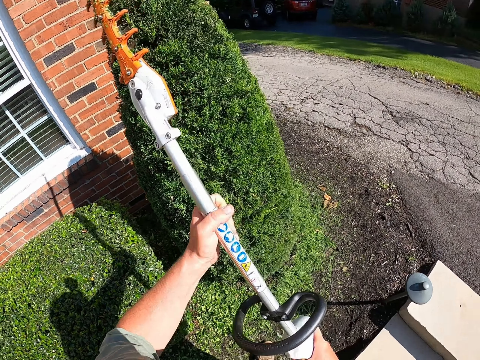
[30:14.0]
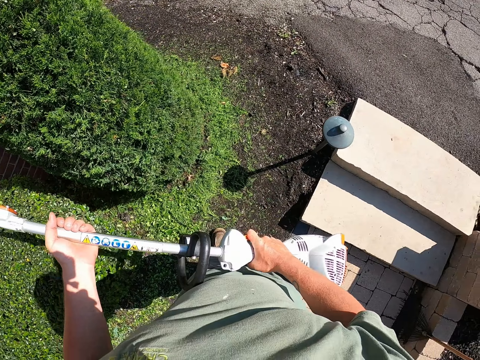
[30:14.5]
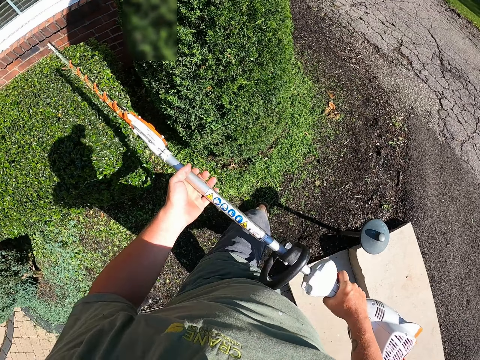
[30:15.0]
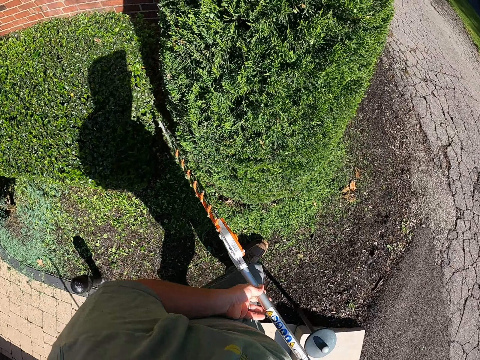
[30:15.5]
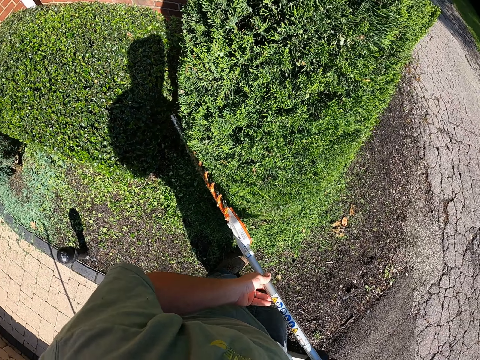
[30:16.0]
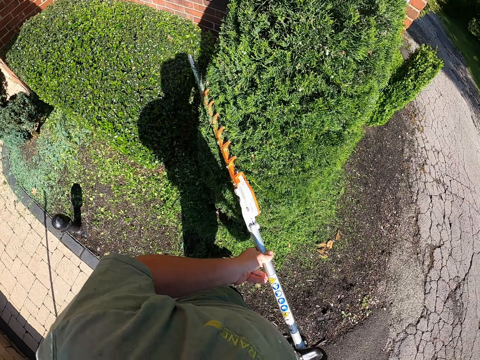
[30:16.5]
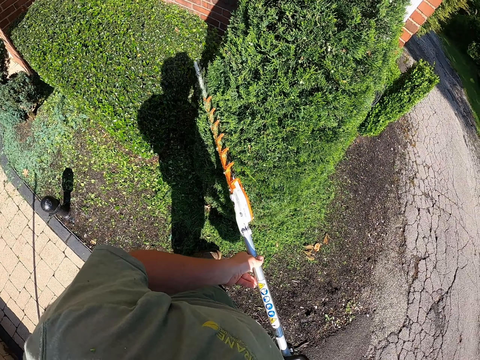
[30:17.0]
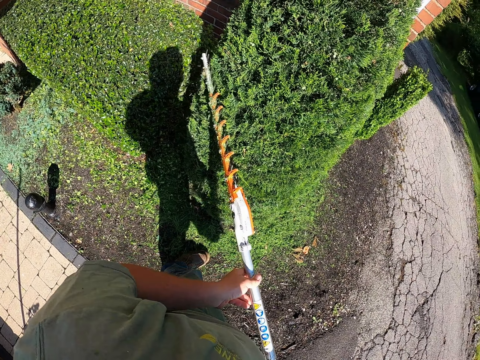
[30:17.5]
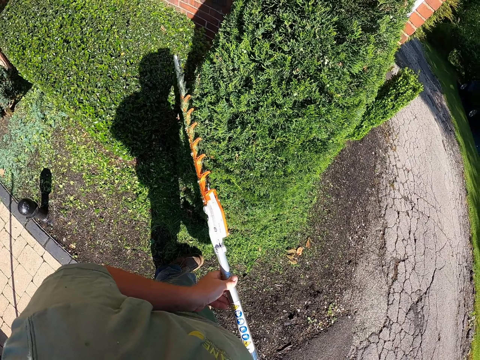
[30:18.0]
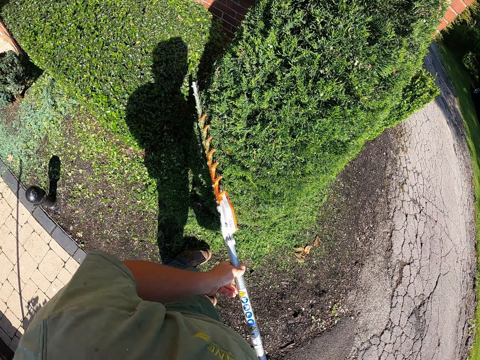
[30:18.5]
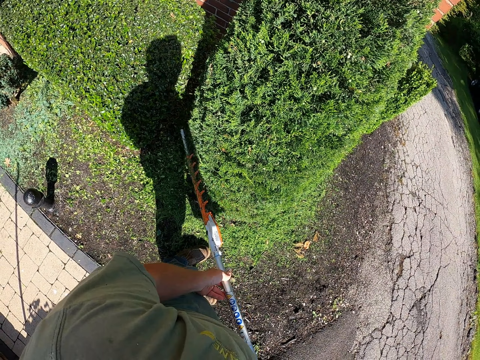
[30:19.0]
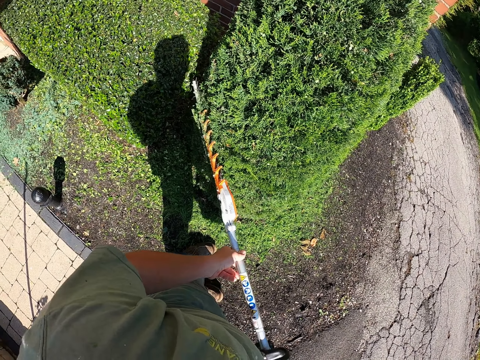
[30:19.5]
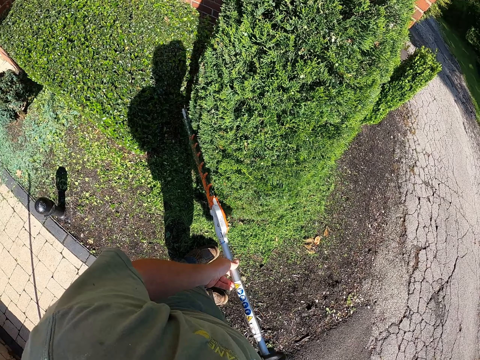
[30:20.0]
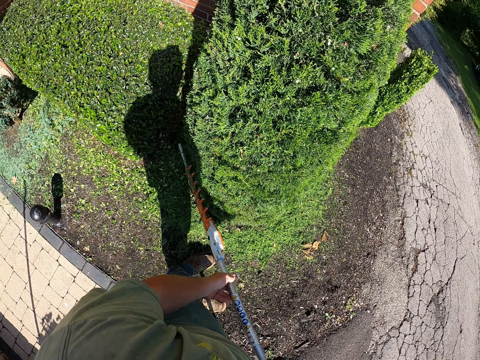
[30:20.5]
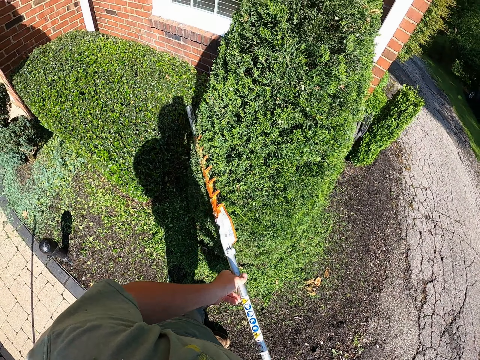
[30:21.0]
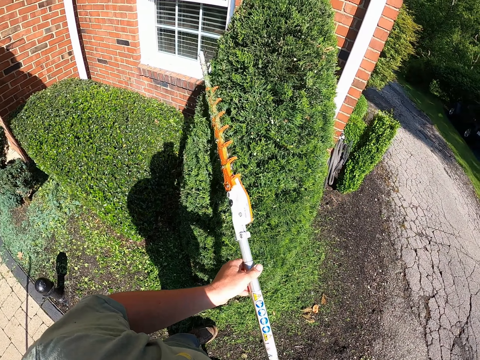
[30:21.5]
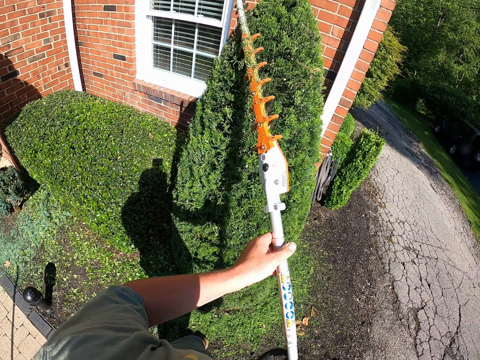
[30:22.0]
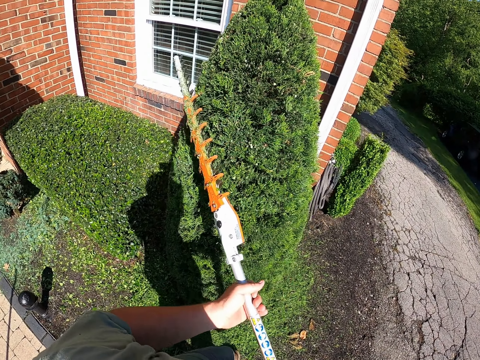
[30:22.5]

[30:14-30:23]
The camera wearer trims the flower. They walk.

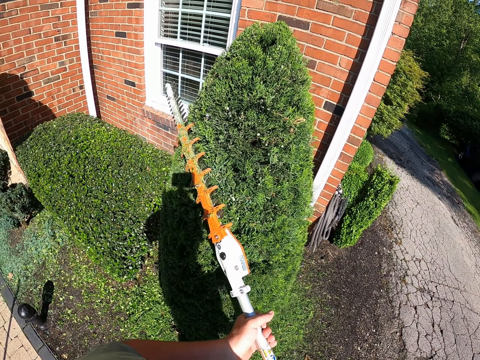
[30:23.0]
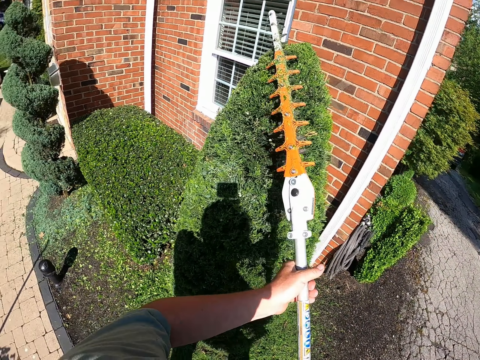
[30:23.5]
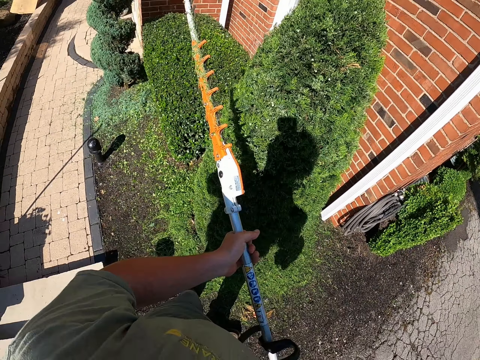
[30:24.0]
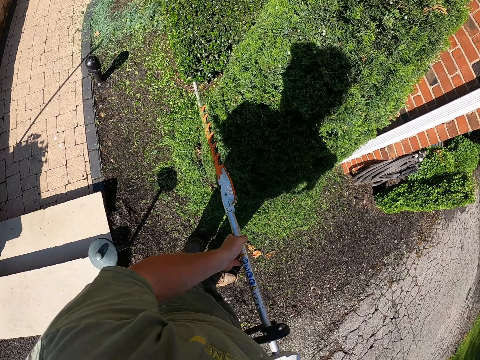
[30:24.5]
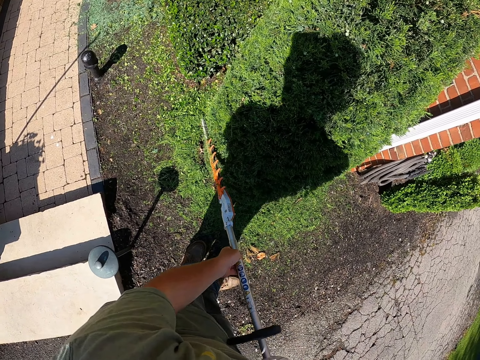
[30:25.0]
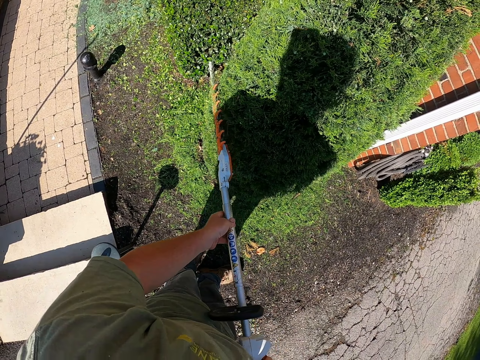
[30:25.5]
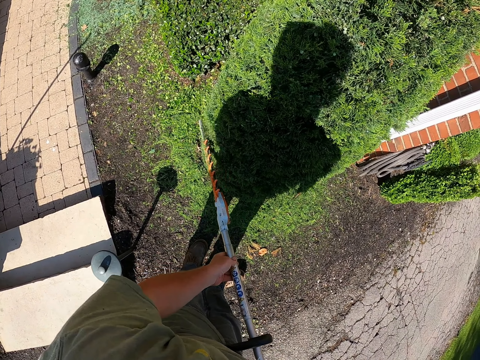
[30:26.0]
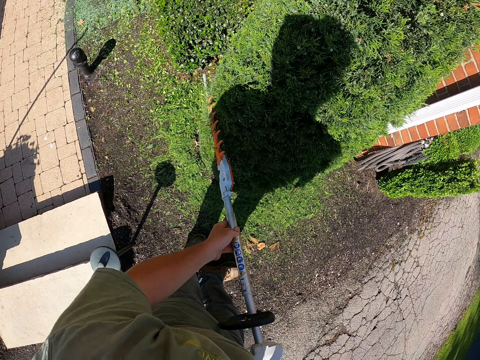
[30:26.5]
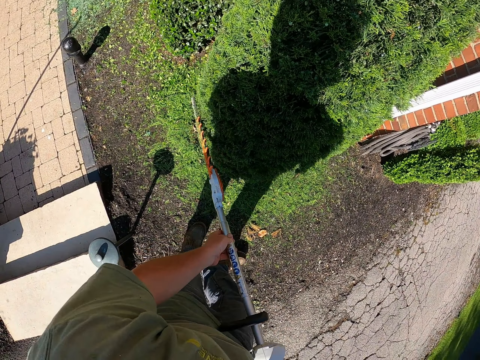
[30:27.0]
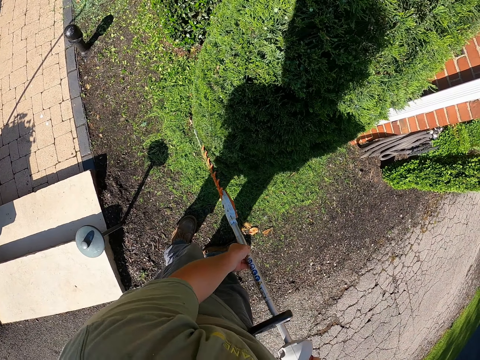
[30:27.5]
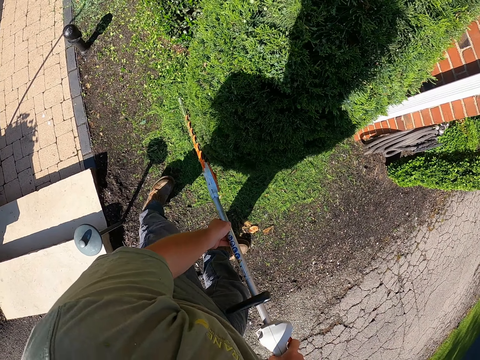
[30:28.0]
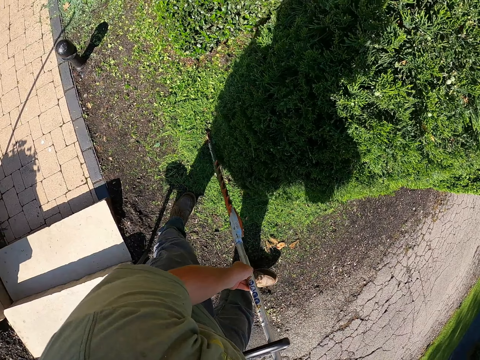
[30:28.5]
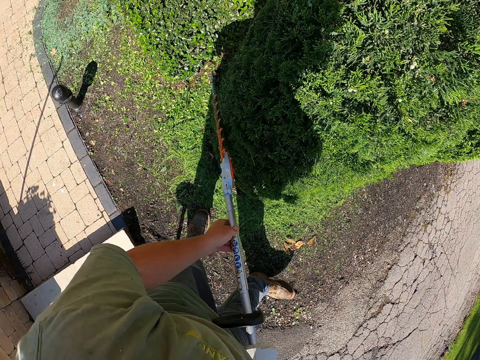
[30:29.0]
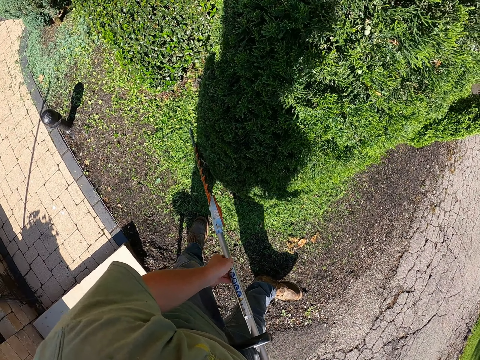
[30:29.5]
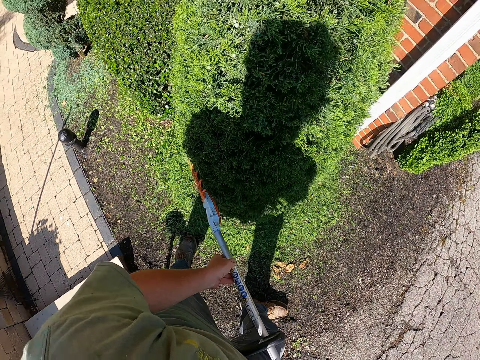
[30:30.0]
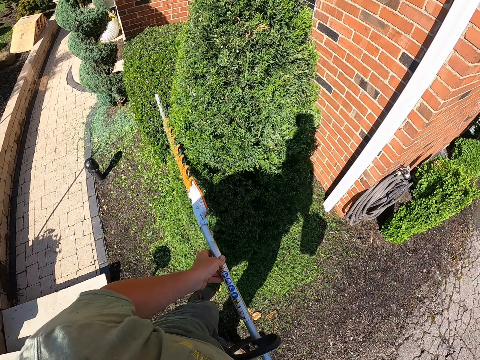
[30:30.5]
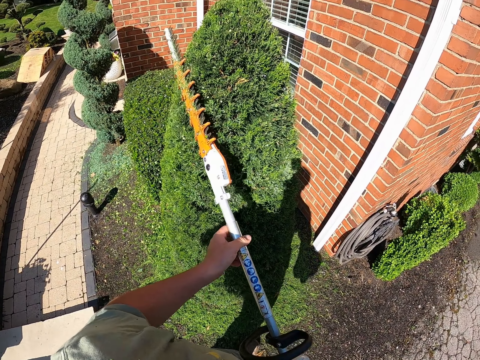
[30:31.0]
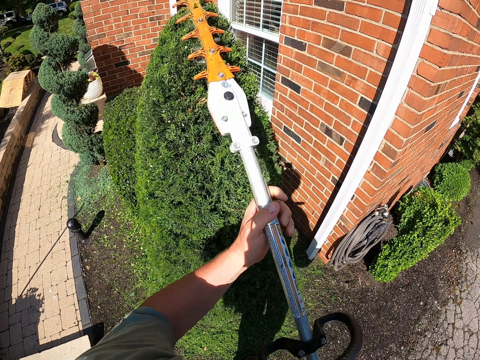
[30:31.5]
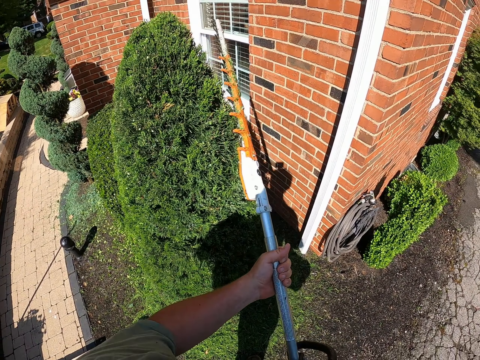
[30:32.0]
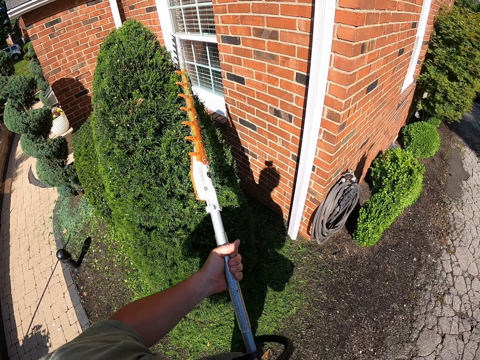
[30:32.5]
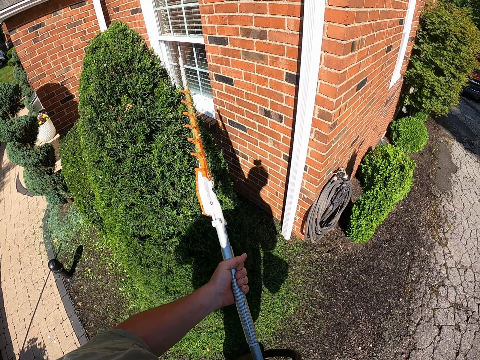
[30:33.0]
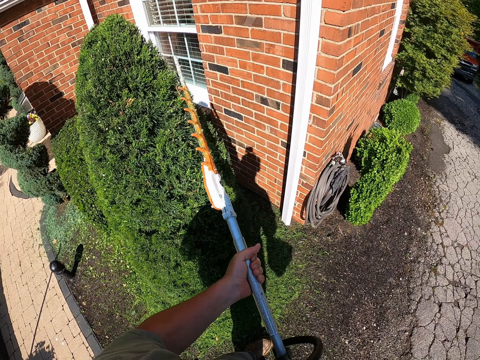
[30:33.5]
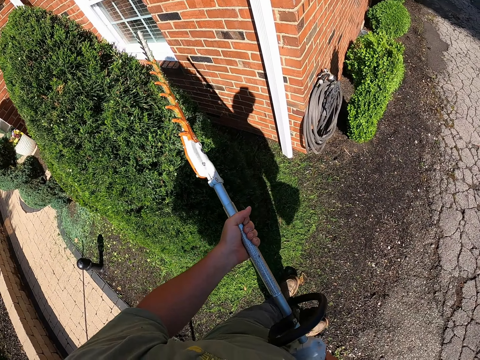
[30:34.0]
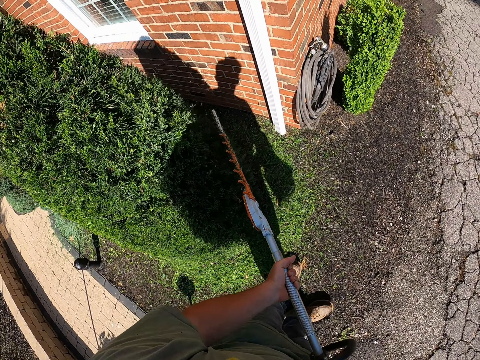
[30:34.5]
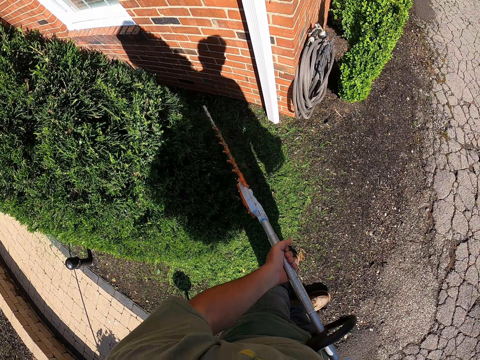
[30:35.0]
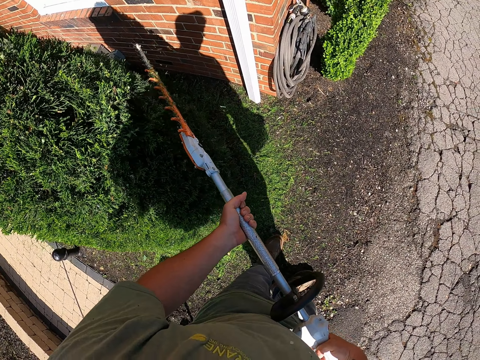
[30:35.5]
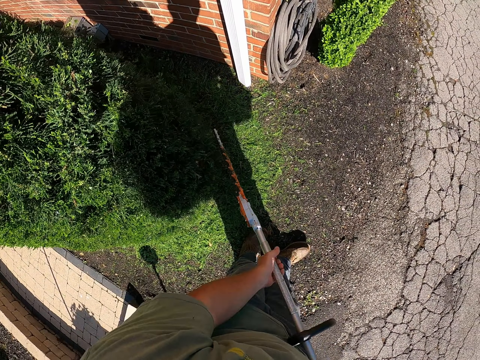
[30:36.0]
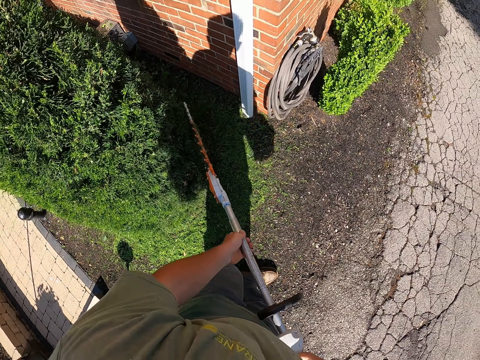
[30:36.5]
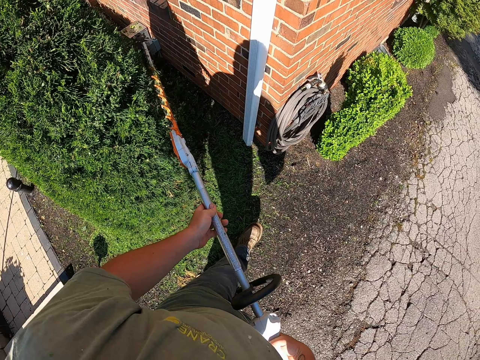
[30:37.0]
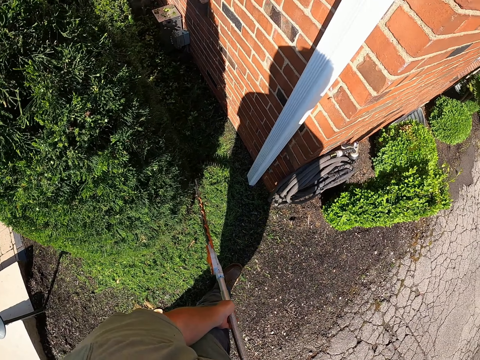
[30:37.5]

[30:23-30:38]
The camera wearer trims the flower. They trim the flower again.

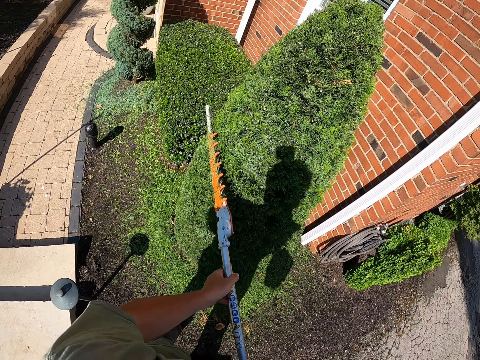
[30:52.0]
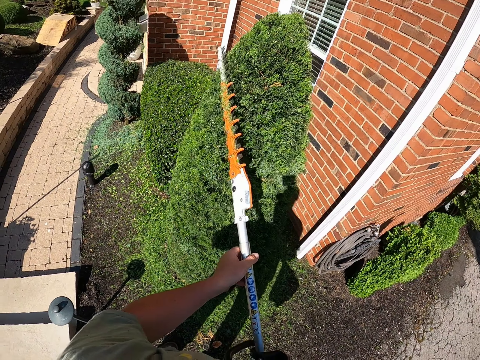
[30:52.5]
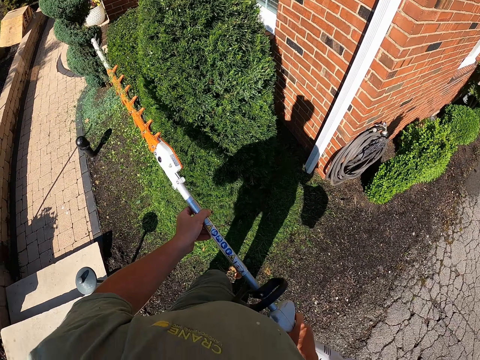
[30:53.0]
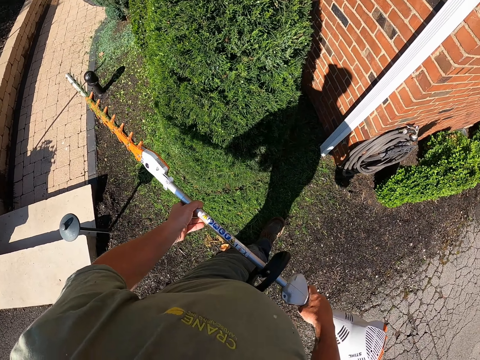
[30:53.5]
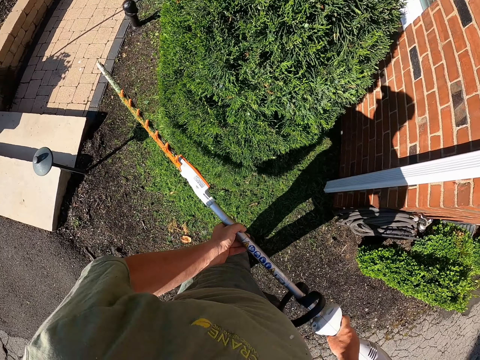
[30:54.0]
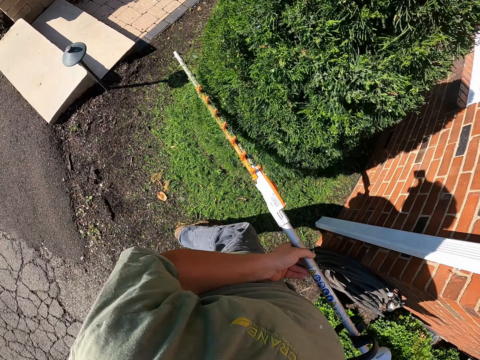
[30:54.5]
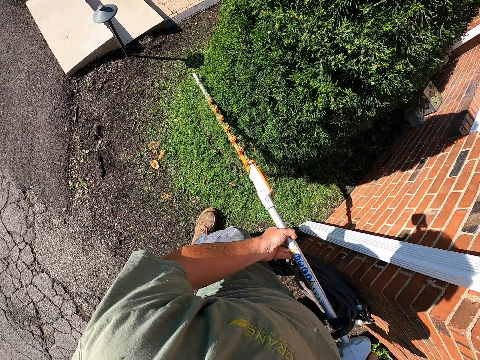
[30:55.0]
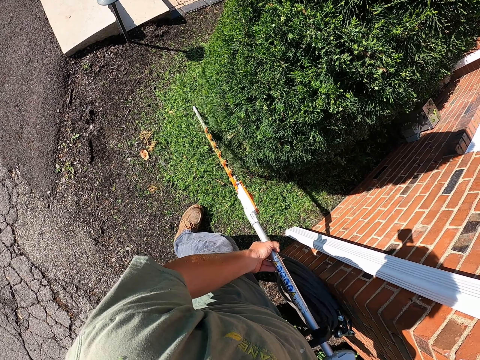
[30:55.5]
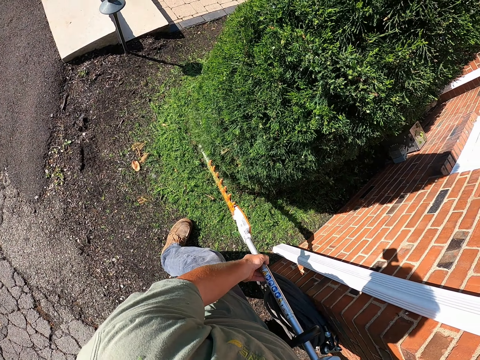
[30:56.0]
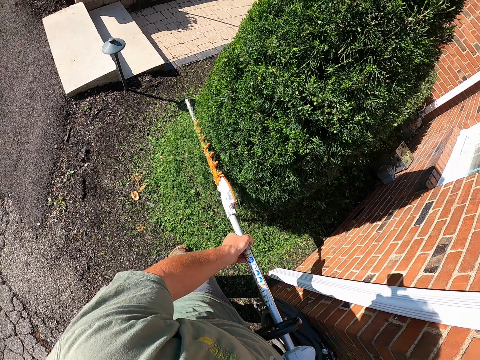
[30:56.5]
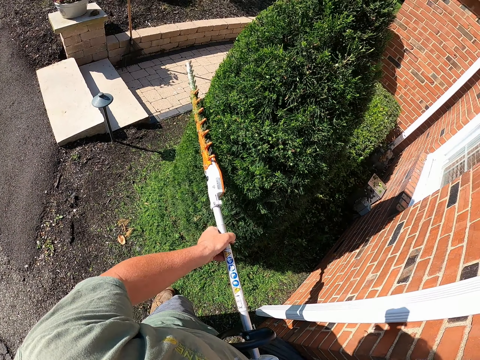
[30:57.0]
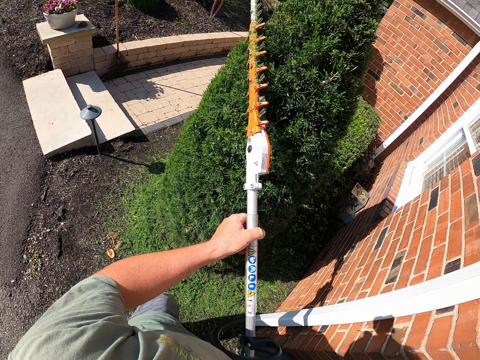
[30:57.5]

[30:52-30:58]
The camera wearer moves around. They trim the flower.
